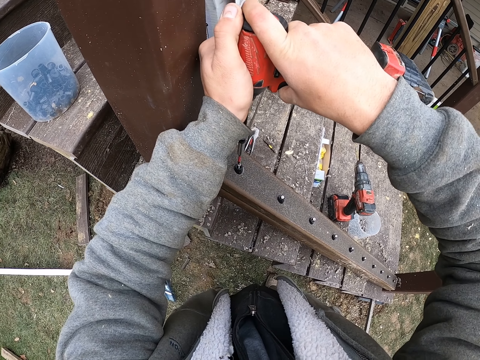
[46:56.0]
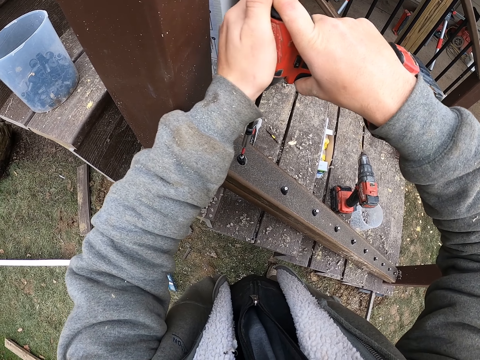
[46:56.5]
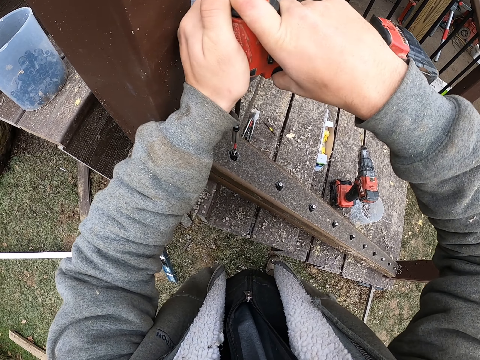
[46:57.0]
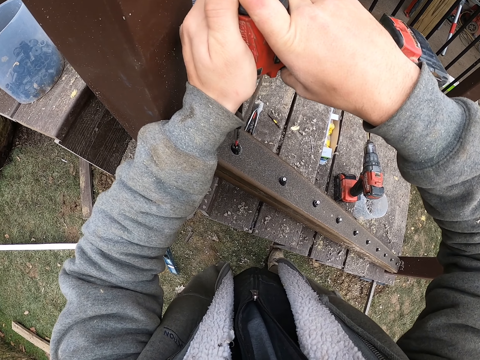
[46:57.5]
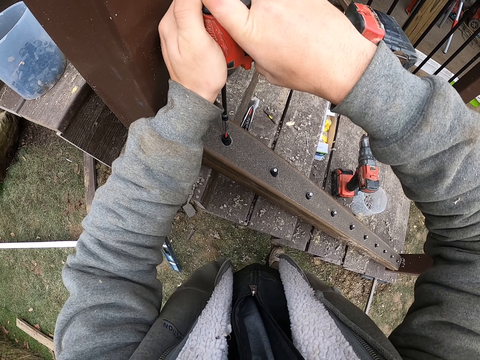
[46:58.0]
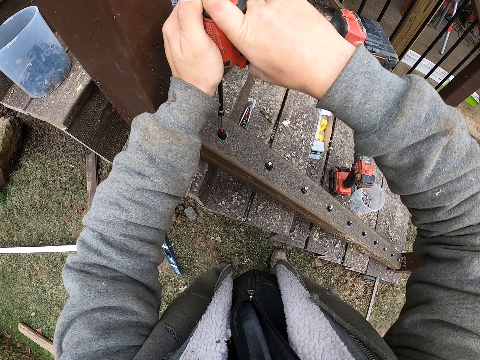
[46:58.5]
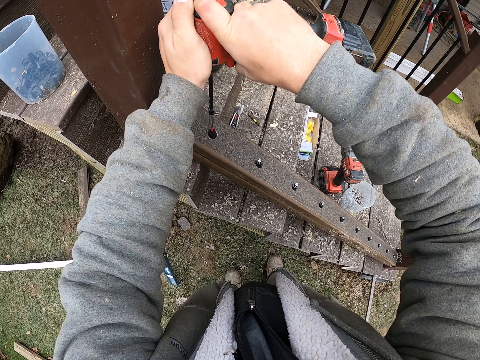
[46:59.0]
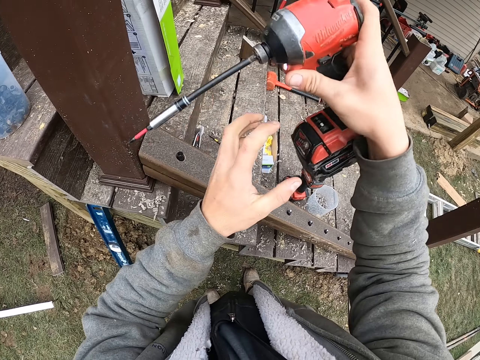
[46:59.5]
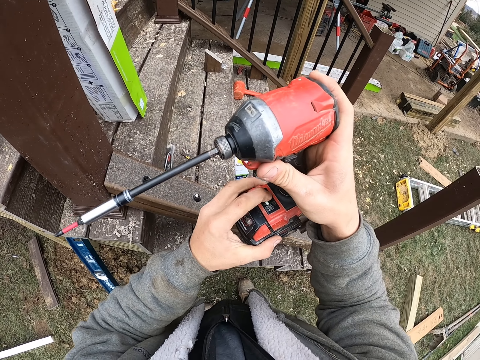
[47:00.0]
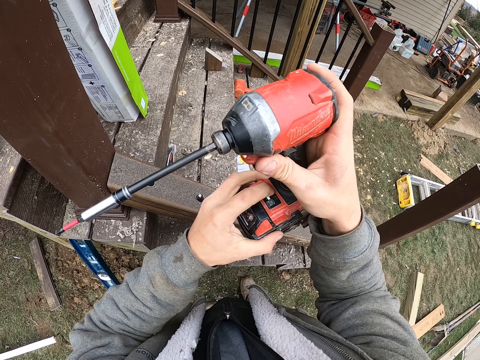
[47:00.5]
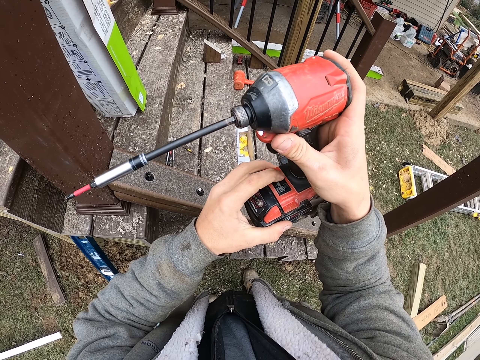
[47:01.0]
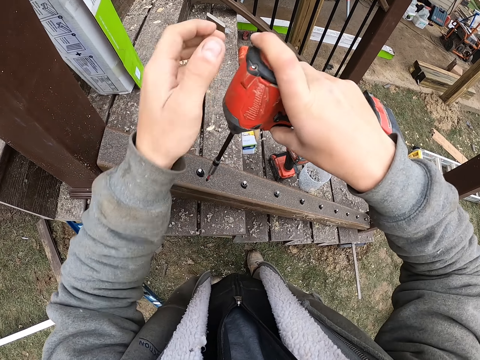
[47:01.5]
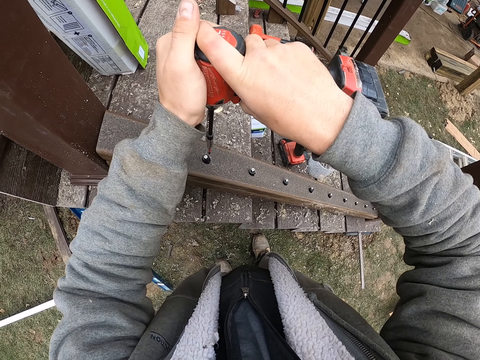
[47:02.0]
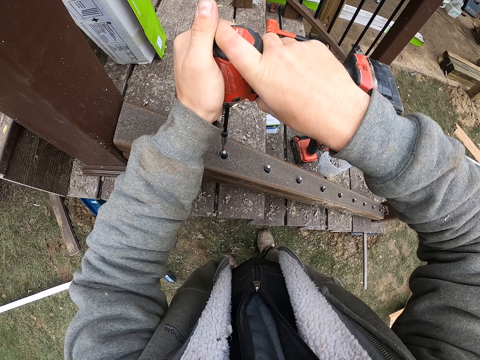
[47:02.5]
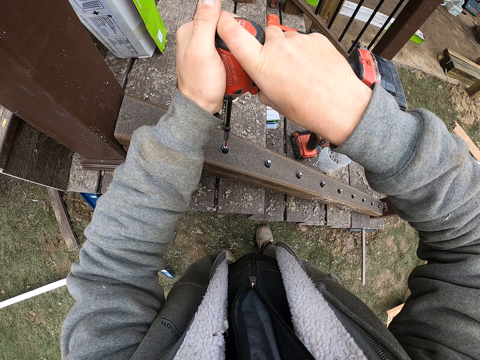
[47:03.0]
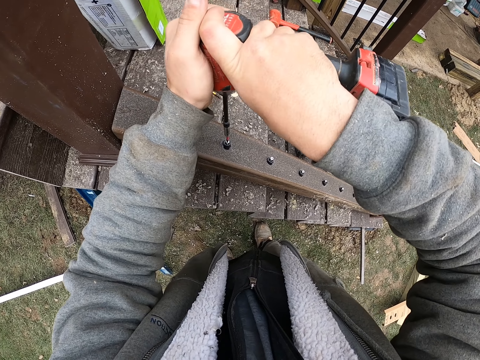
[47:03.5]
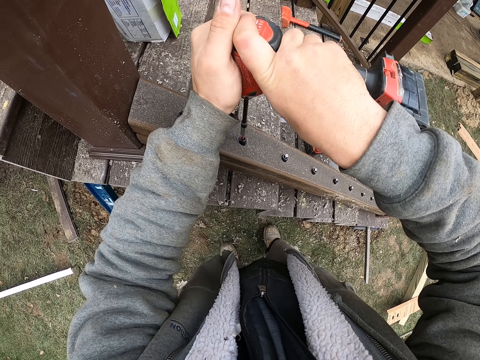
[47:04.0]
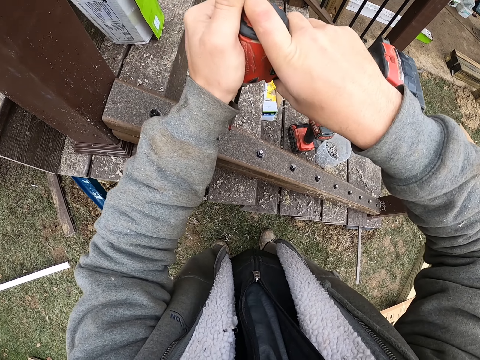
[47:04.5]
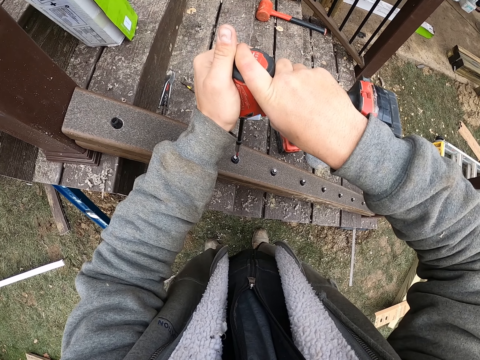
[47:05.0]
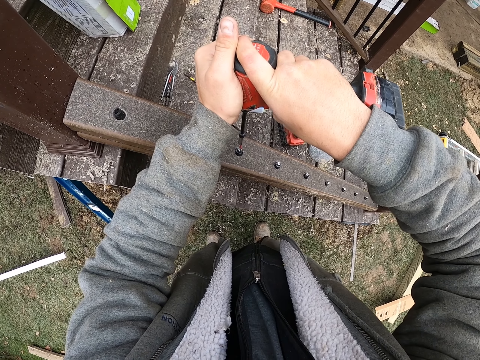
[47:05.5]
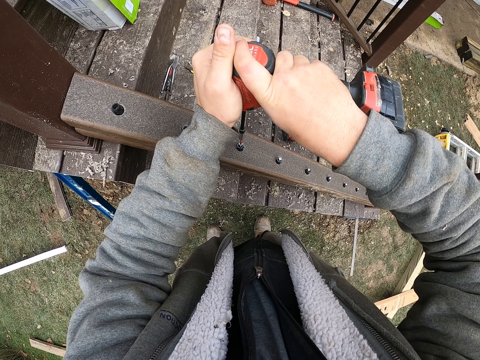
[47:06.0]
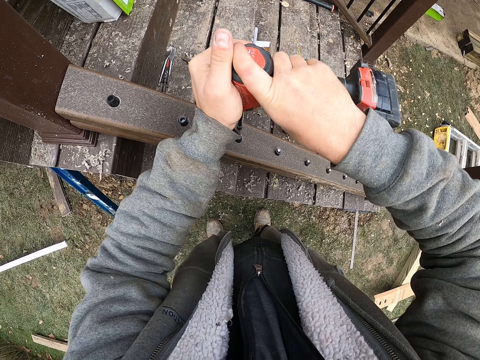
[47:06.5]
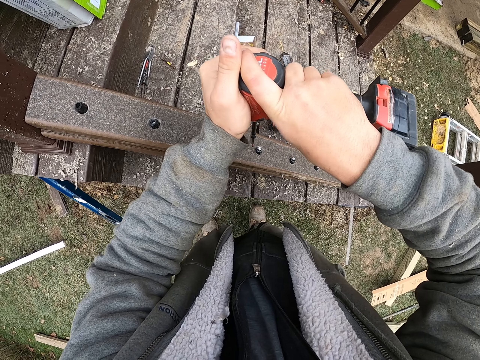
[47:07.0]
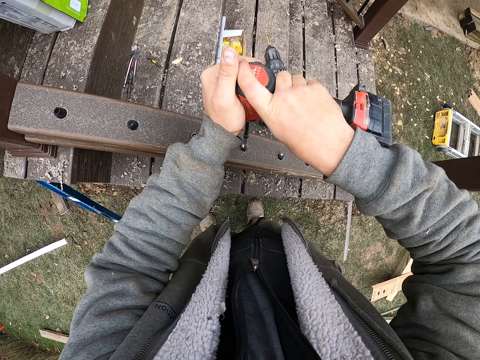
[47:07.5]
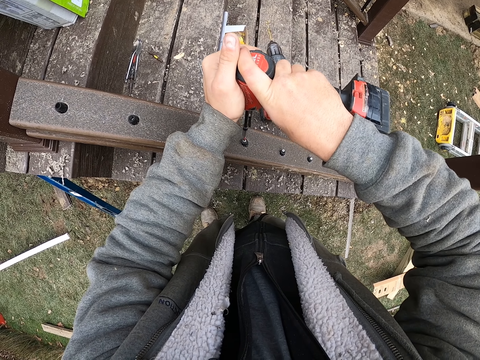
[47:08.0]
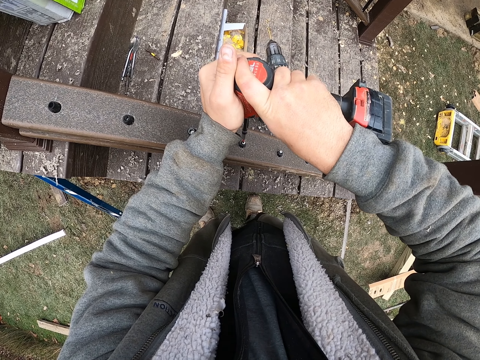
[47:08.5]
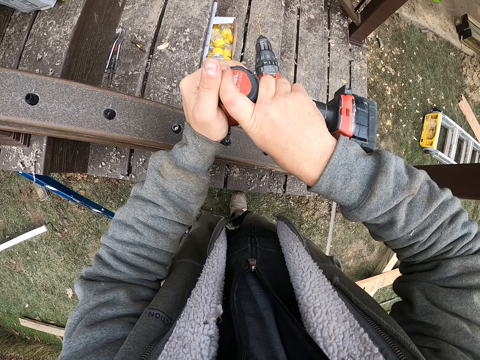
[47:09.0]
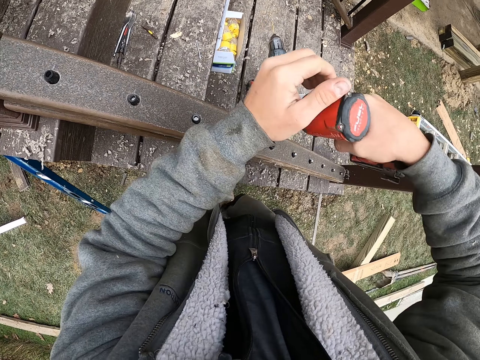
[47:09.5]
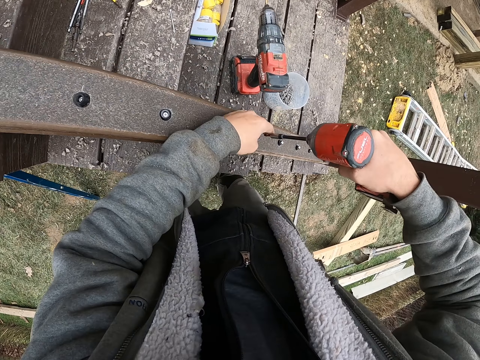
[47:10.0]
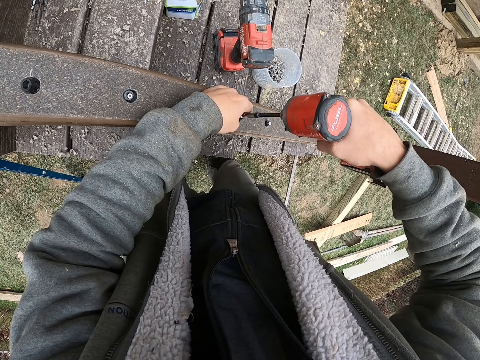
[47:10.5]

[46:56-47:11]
The camera wearer drills a screw or nail into the wood. They press a button on the drill. They drill the screw into the wood. They drill the nail. They drill the nail again.

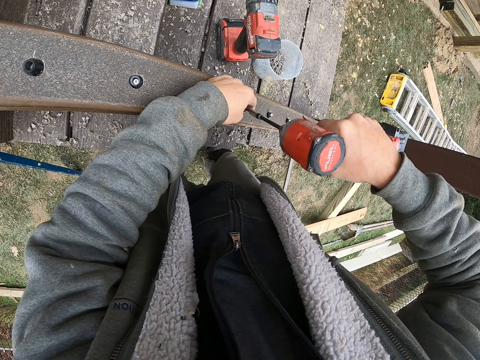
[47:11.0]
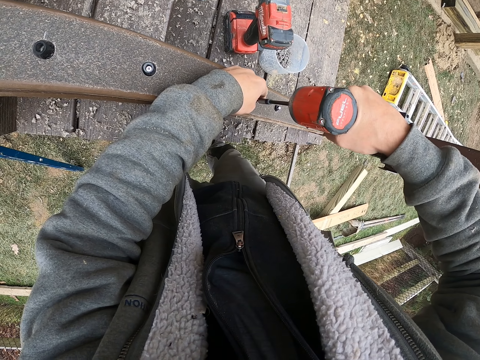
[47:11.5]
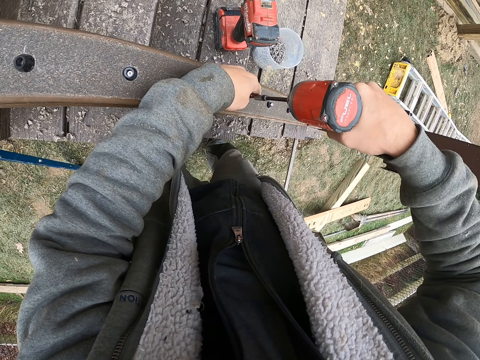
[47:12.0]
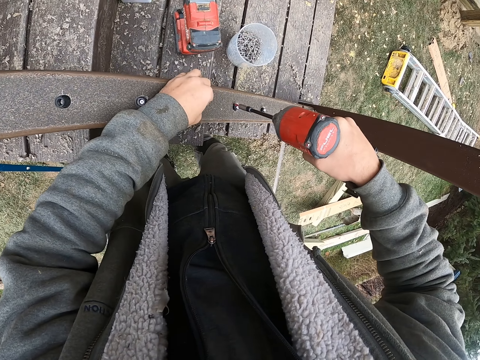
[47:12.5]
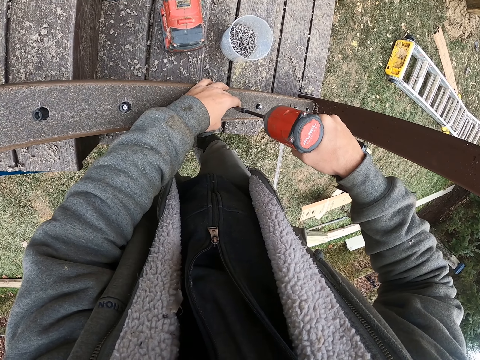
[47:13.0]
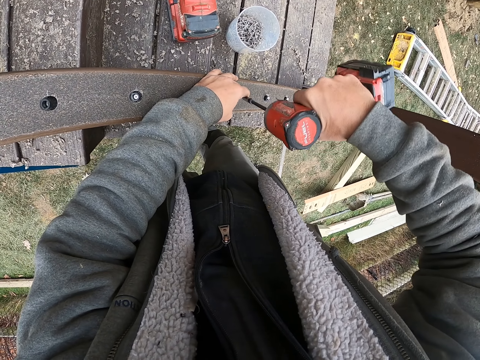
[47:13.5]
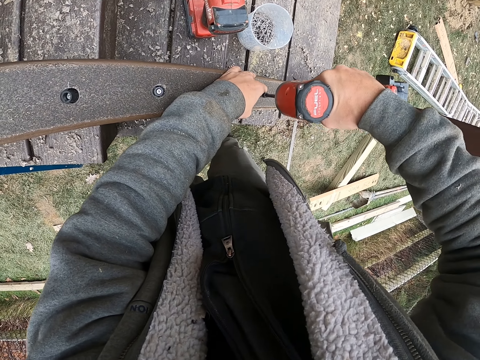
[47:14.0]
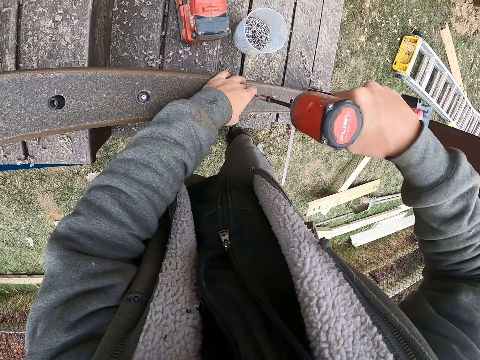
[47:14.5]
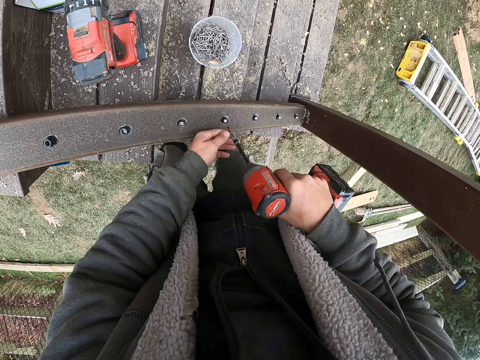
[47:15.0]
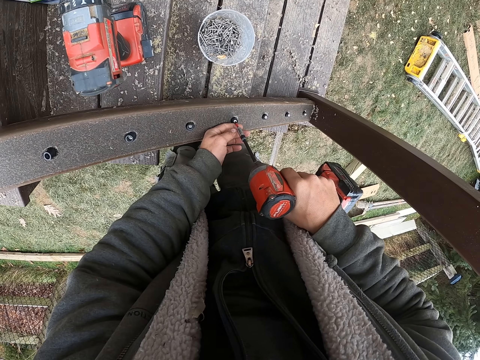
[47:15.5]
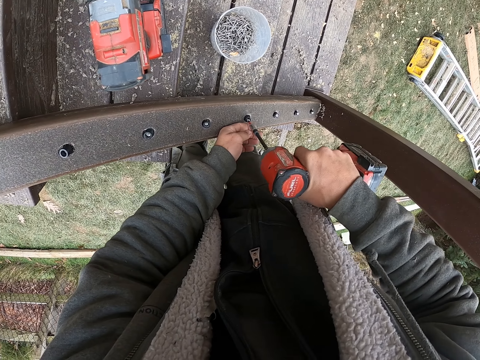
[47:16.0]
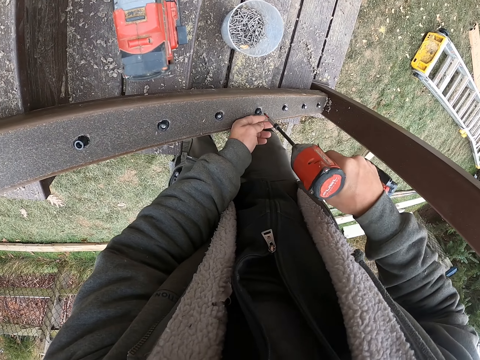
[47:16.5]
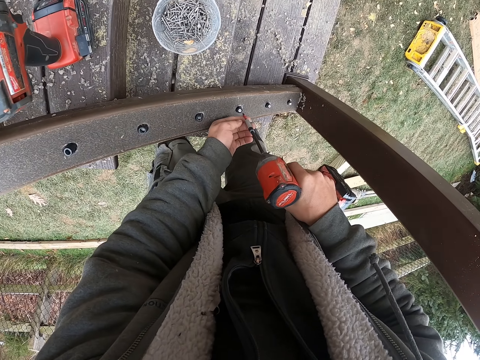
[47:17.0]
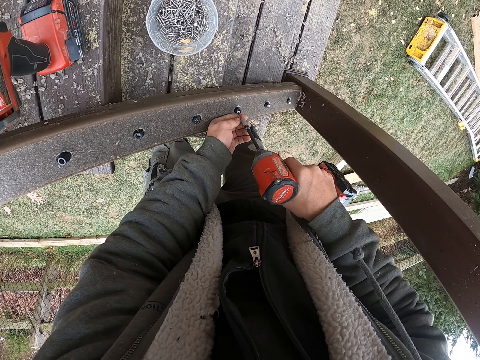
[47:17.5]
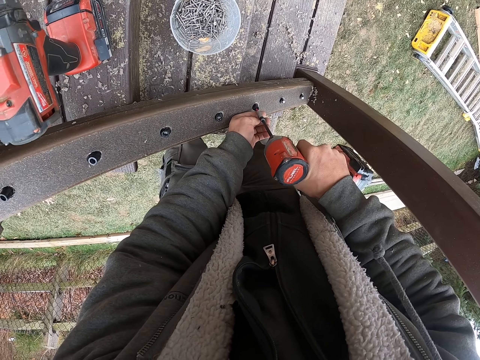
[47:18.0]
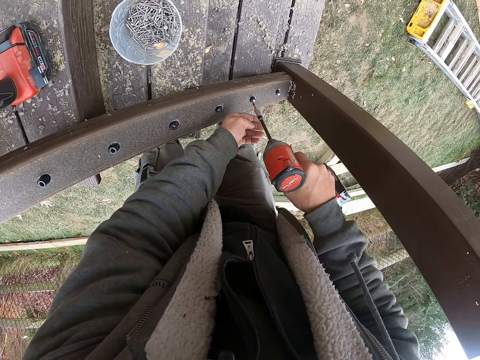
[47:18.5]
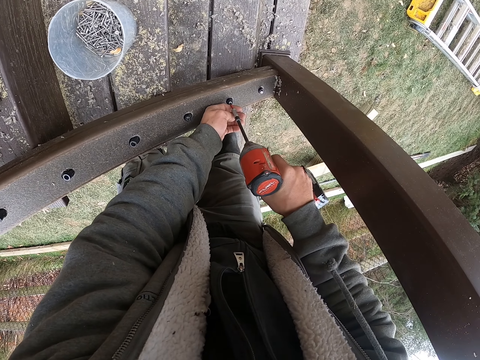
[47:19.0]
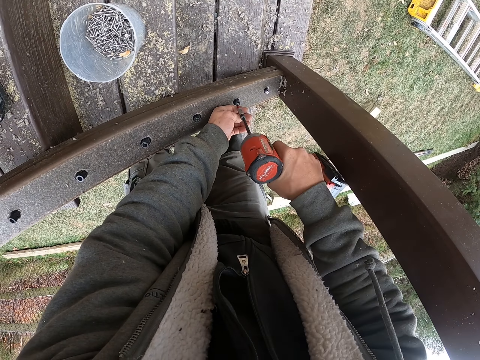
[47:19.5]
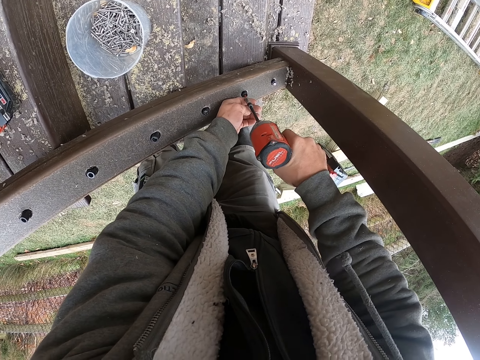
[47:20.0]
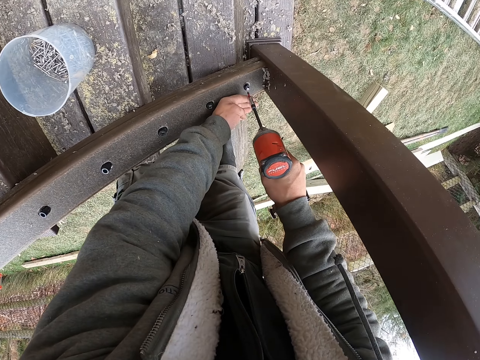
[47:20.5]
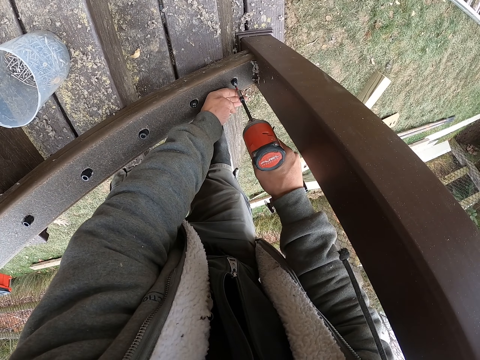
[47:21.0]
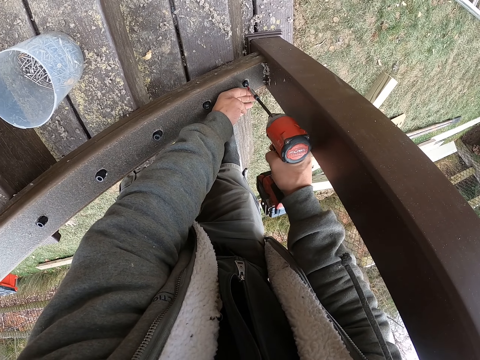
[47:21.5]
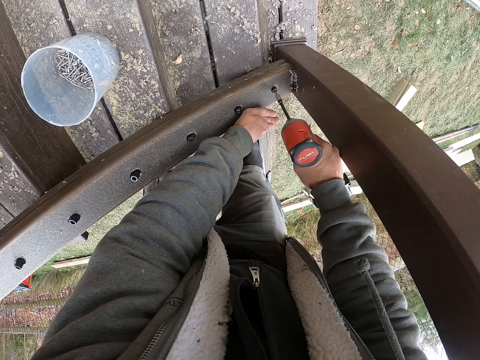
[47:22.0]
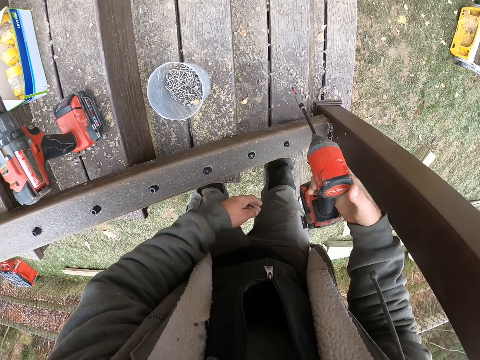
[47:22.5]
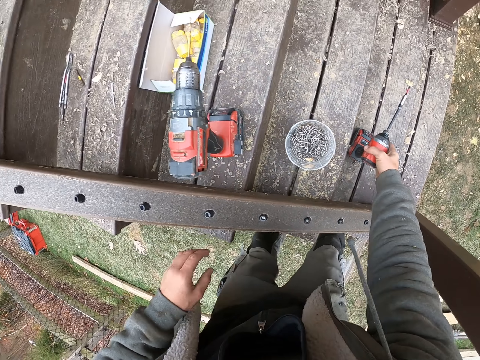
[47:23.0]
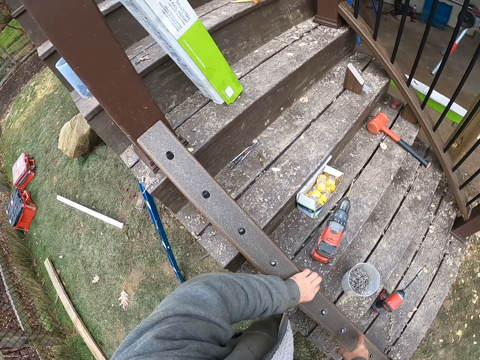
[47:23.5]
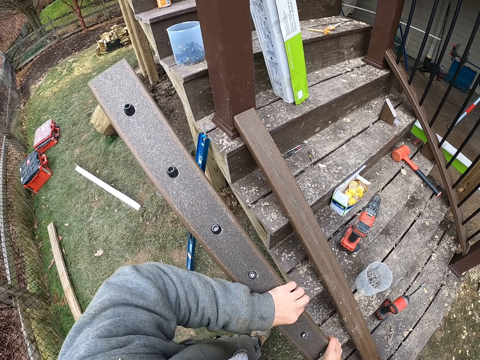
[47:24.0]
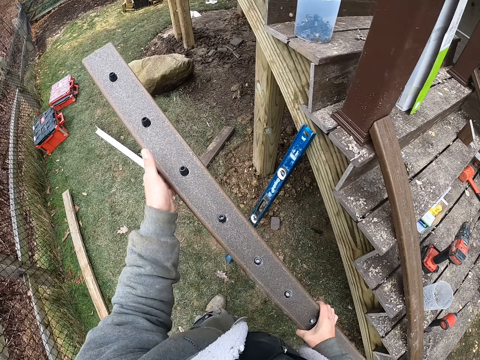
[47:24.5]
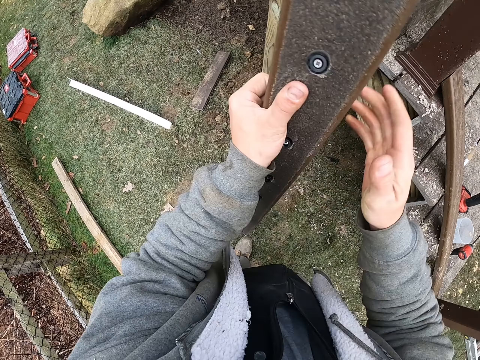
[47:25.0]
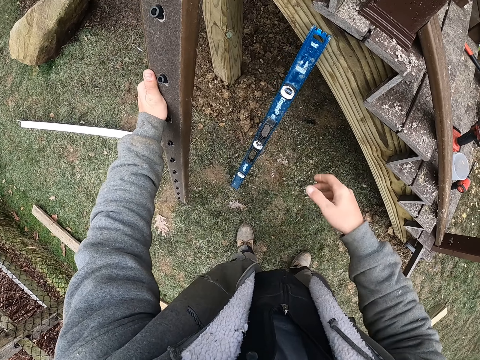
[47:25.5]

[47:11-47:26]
The camera wearer drills the nail repeatedly. They put the drill on the stairs. They pick up a wood from the stairs.
